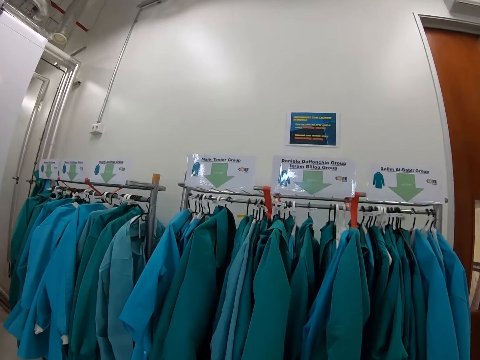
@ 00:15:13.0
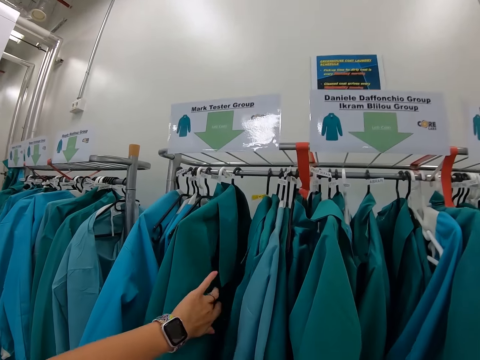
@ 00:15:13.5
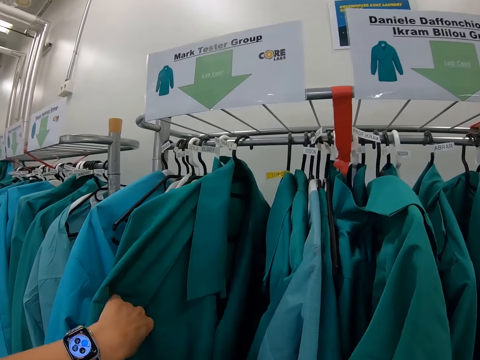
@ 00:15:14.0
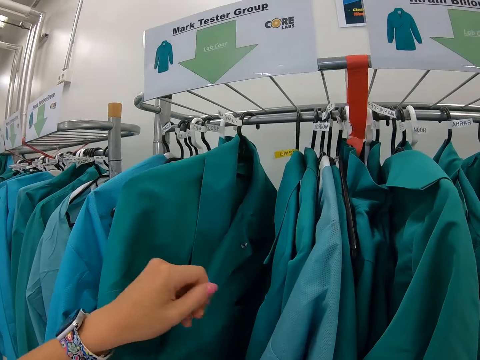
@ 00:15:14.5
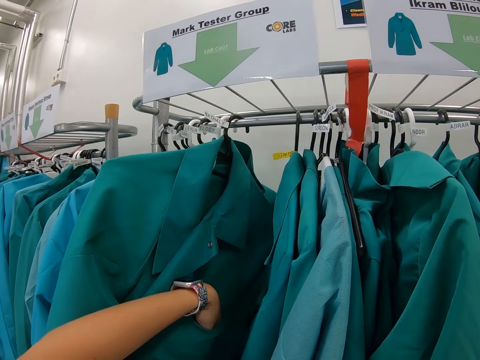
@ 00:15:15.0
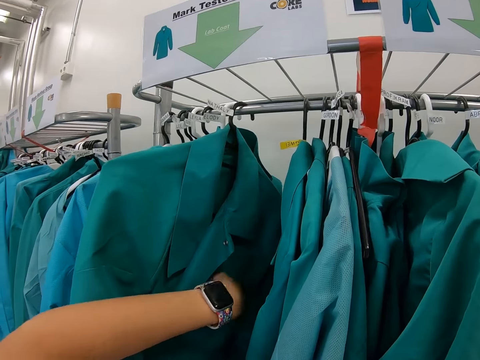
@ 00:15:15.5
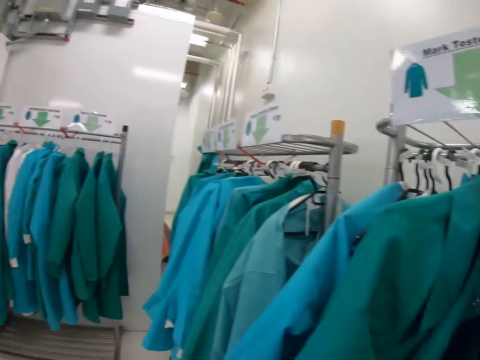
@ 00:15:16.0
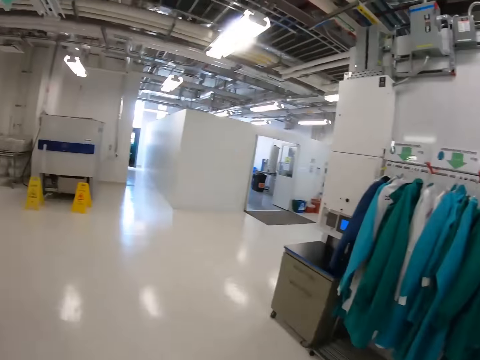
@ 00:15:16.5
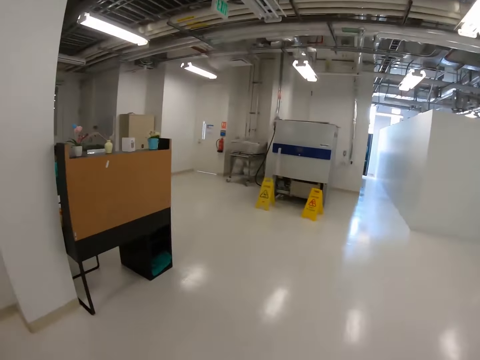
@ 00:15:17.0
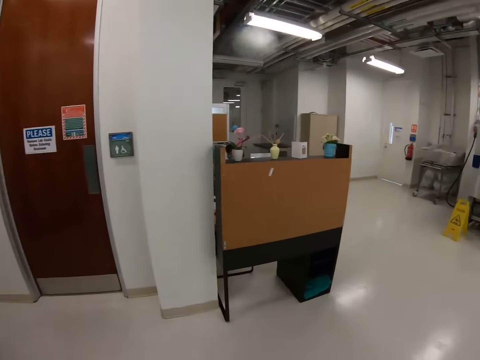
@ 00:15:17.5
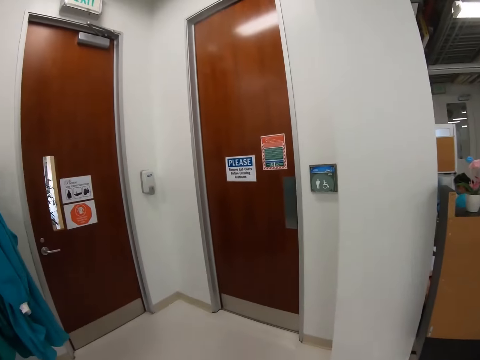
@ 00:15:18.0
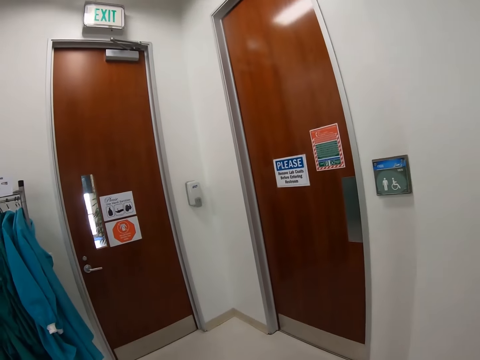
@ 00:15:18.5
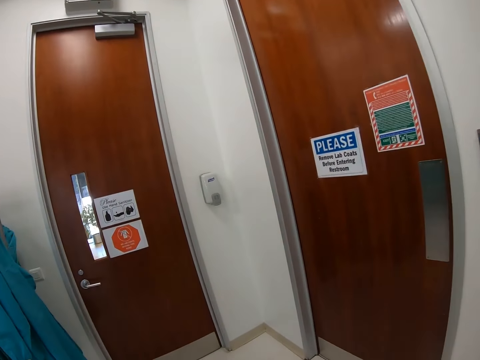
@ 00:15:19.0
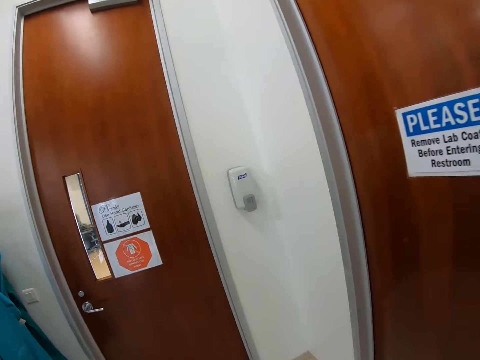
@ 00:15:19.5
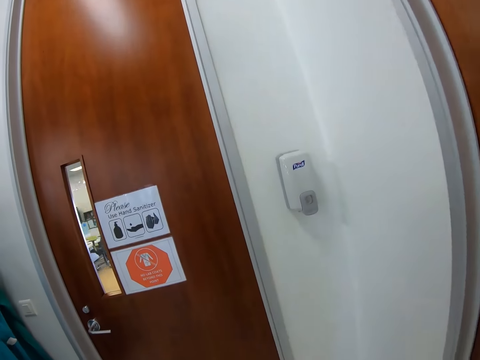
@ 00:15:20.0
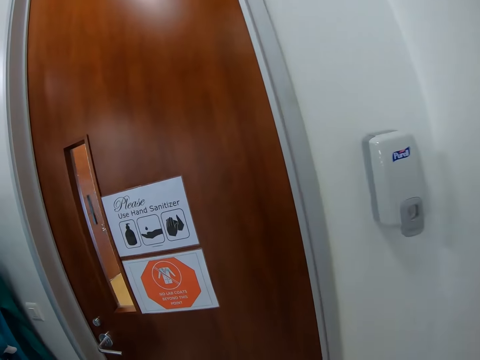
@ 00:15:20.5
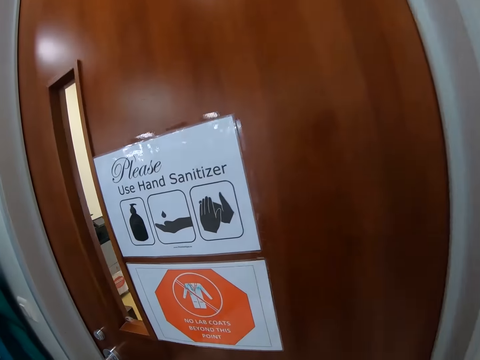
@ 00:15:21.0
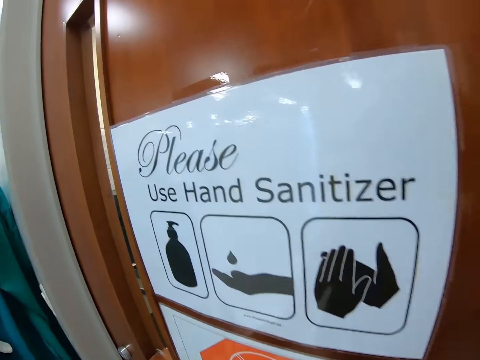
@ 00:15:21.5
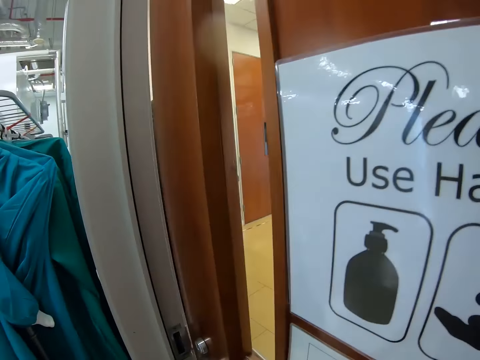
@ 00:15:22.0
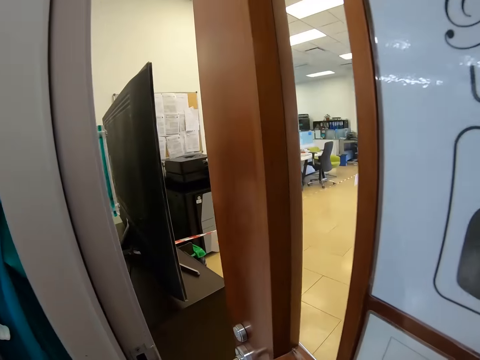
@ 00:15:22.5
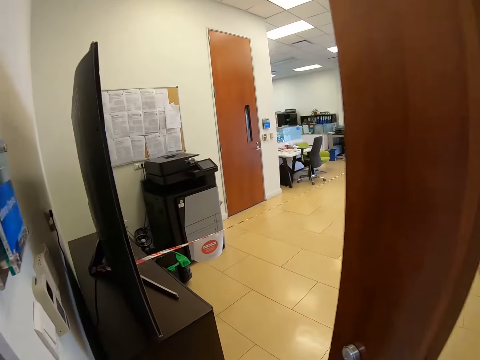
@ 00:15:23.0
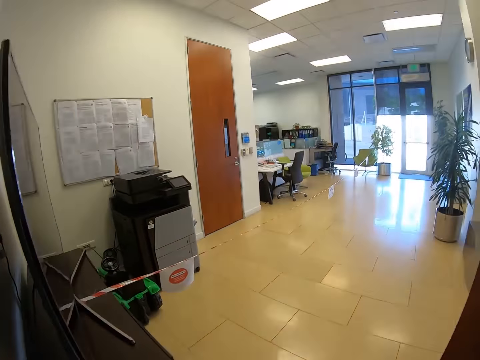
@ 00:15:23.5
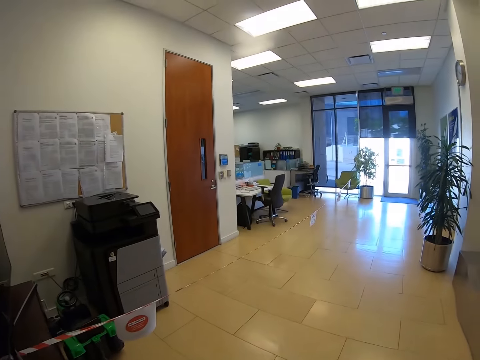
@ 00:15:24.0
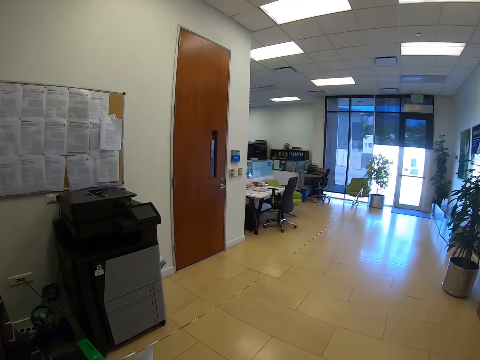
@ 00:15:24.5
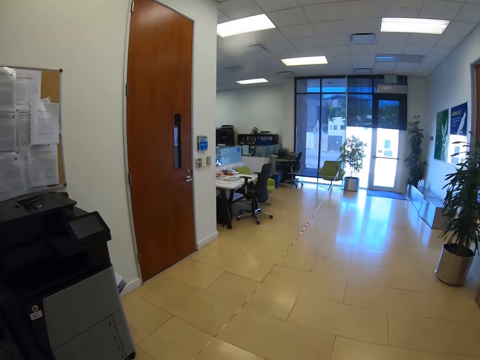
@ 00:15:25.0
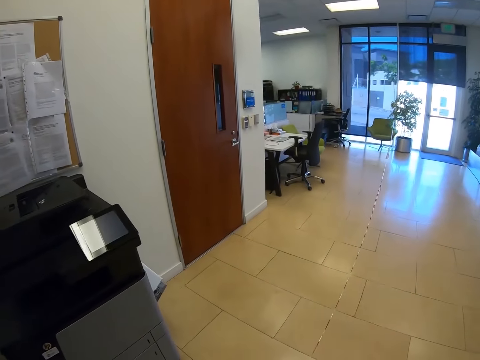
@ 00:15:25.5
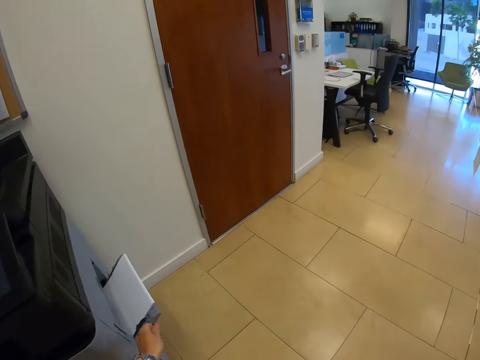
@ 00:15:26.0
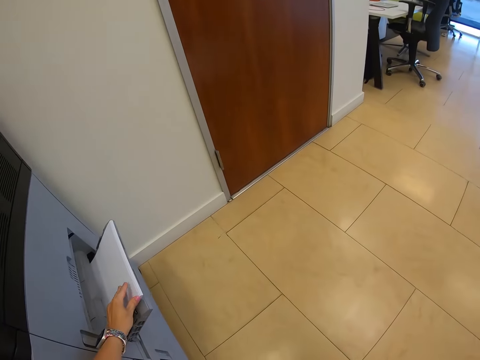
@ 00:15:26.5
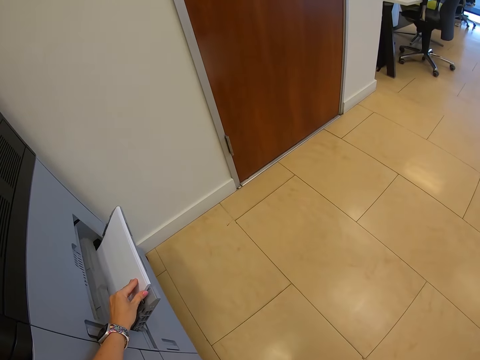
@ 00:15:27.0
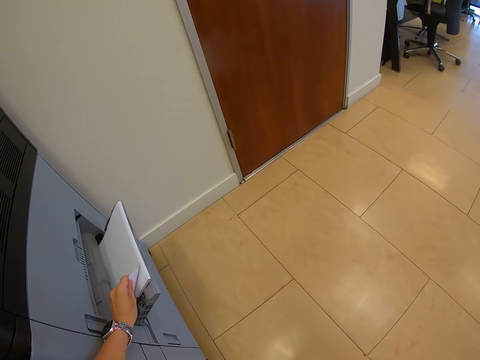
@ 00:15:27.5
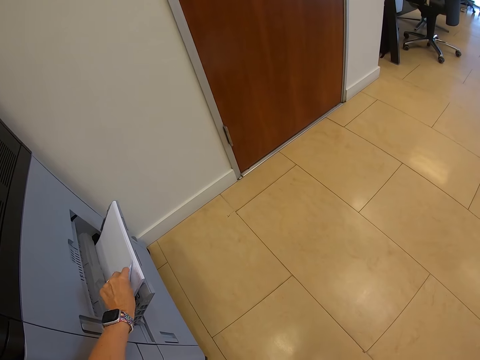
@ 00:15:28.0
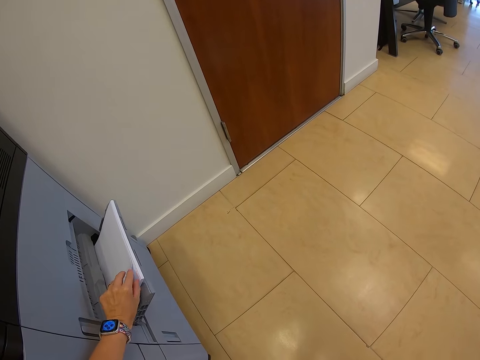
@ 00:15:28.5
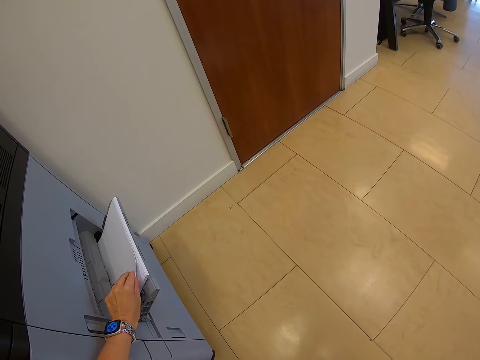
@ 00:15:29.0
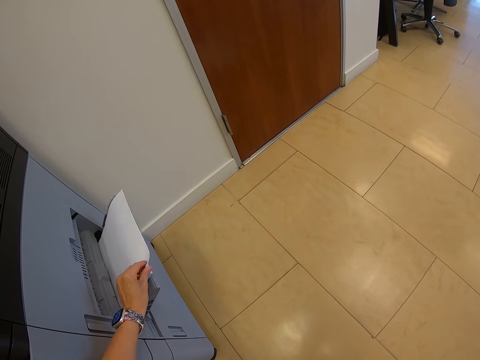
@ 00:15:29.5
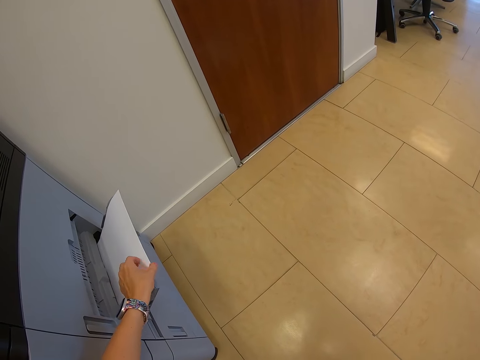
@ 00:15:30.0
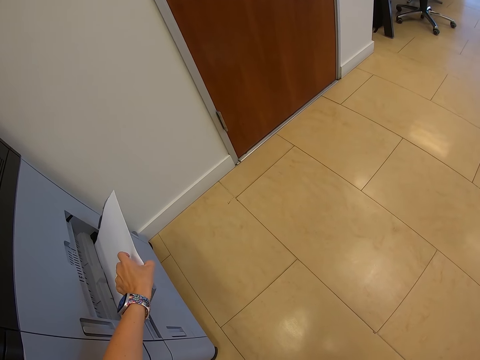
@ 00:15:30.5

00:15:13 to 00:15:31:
The camera wearer holds the cloth on the hanger. They touch a dust coat on a cloth hanger stand. They take something from the dust coat pocket. They walk on the floor. They walk towards a door. They open the door. They walk in another room. They take a notepaper from a photocopier machine.

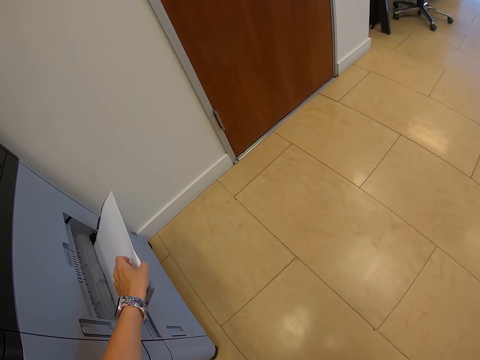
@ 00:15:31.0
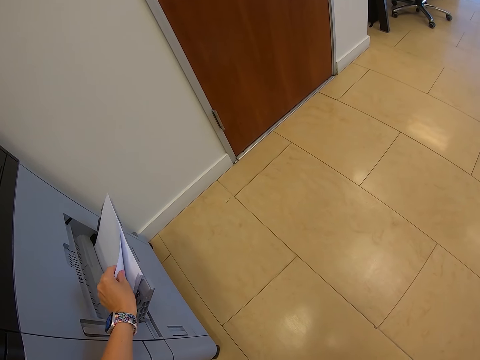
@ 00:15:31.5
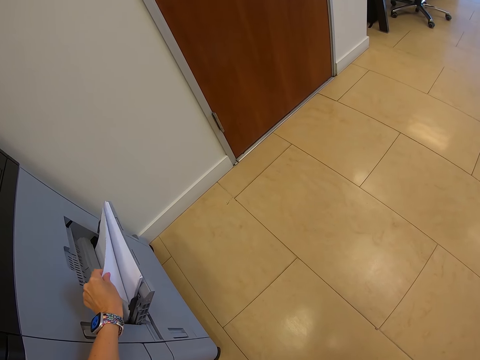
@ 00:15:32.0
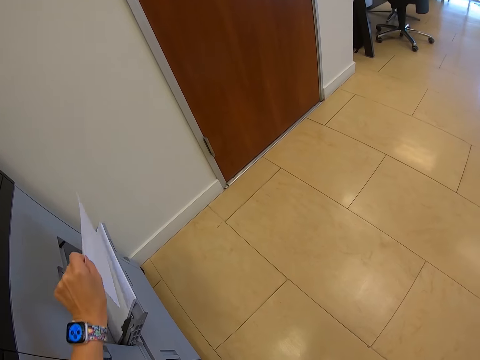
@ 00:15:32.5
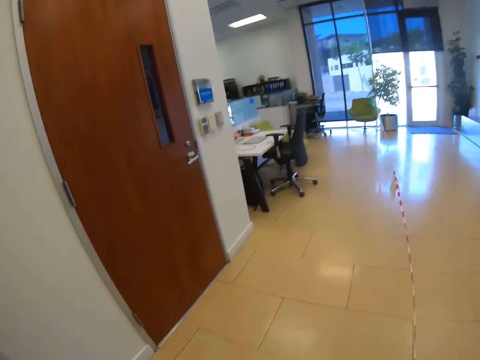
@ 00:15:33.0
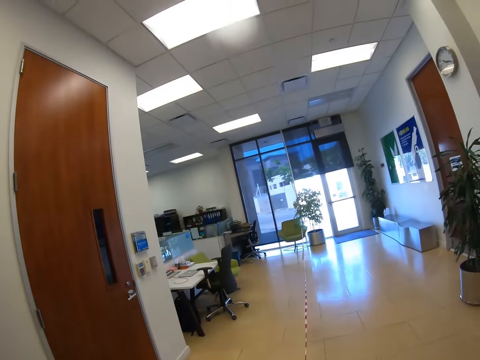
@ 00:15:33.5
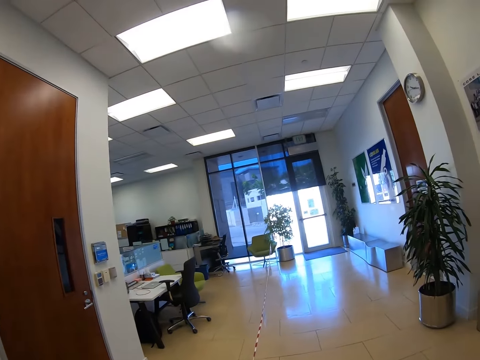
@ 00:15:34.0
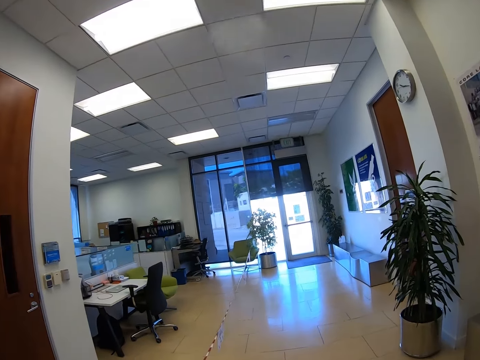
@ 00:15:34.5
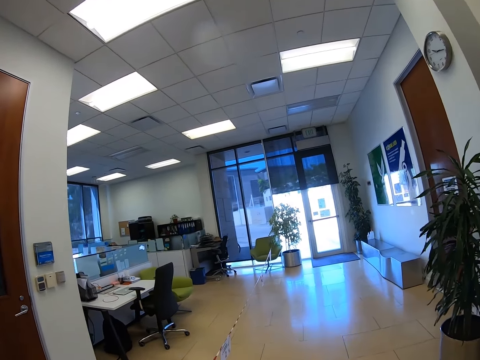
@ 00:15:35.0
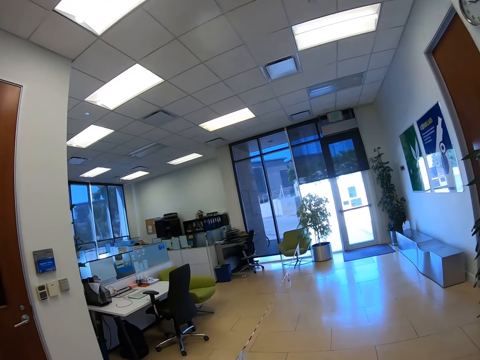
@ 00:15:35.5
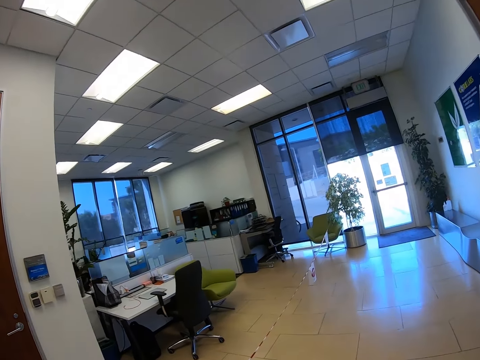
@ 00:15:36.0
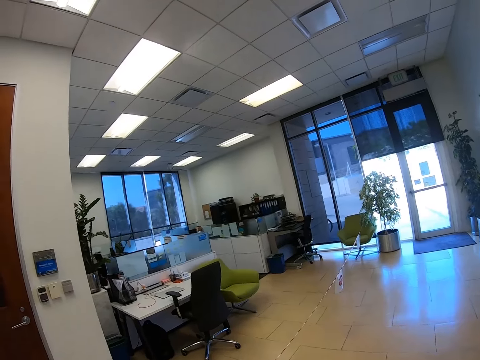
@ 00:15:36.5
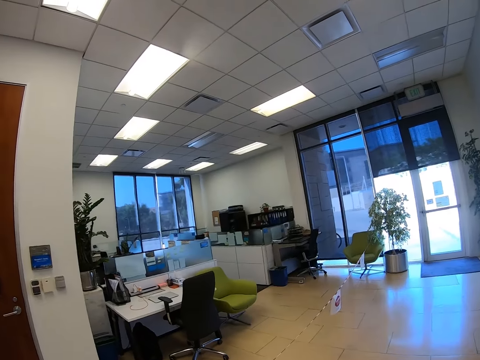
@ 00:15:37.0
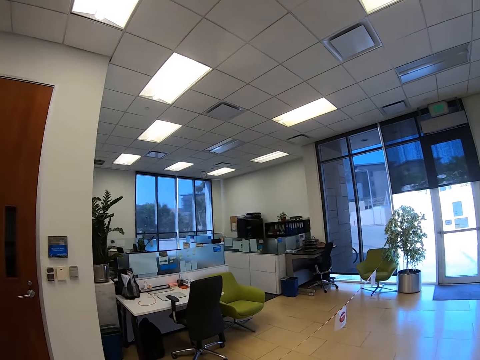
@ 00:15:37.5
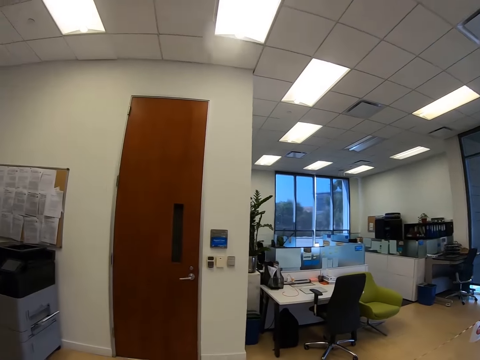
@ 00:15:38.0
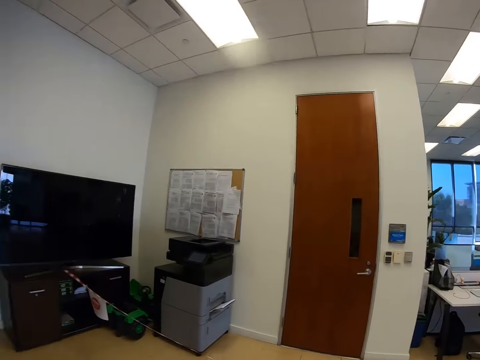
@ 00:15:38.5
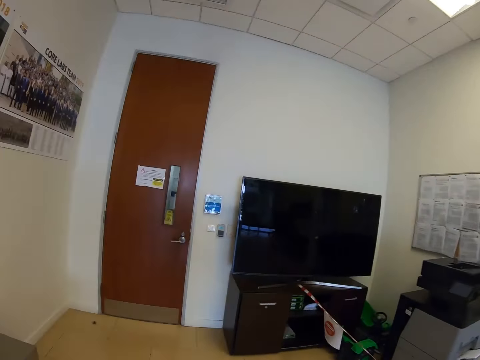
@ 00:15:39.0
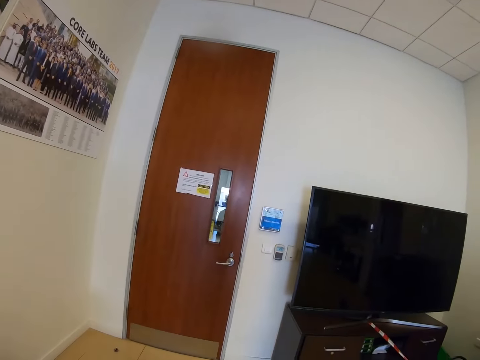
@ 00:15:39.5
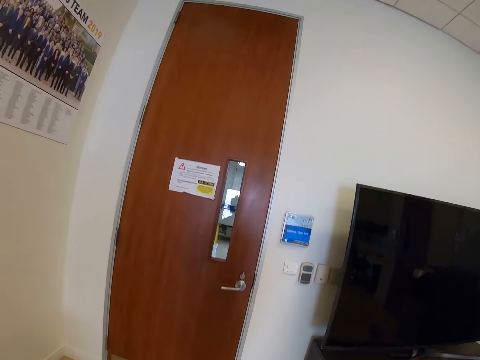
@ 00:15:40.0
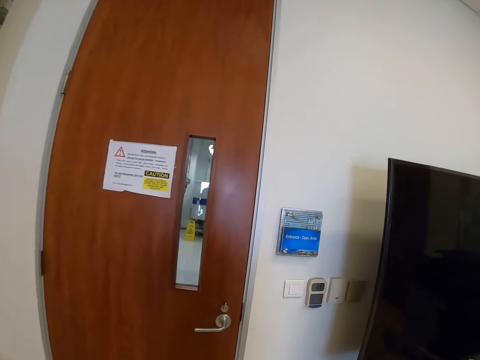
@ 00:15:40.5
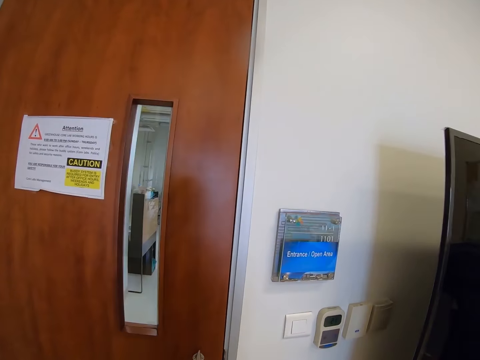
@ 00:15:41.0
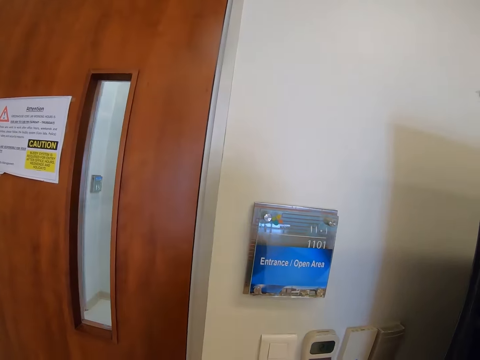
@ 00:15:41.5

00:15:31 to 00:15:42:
The camera wearer walks on the floor.
